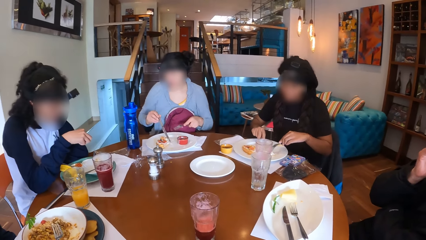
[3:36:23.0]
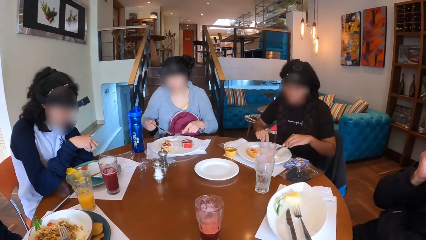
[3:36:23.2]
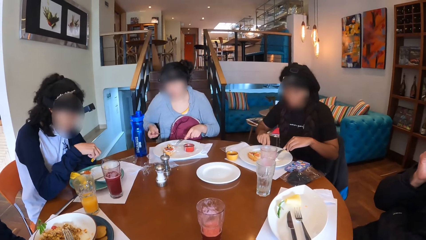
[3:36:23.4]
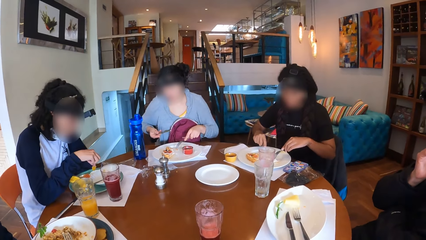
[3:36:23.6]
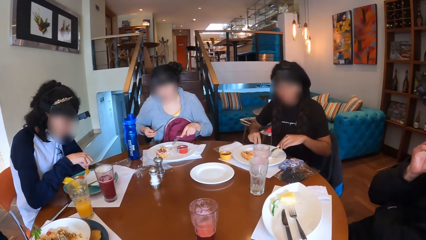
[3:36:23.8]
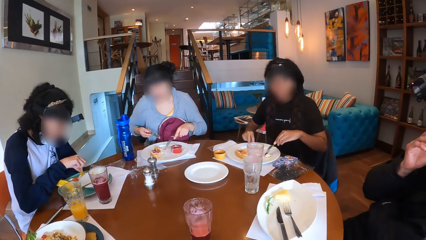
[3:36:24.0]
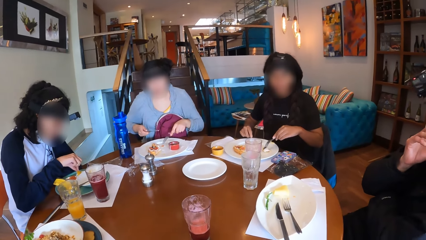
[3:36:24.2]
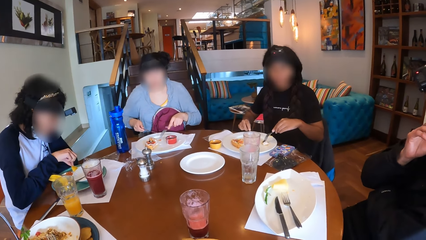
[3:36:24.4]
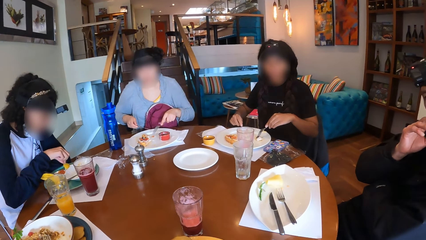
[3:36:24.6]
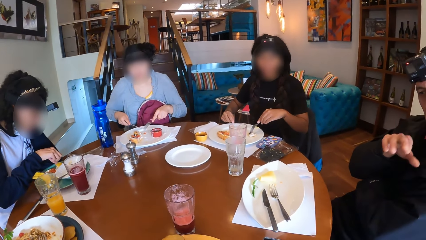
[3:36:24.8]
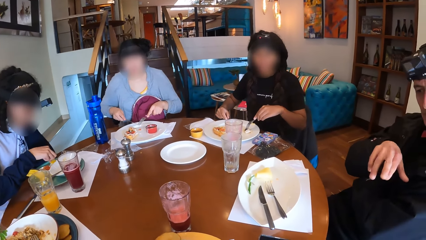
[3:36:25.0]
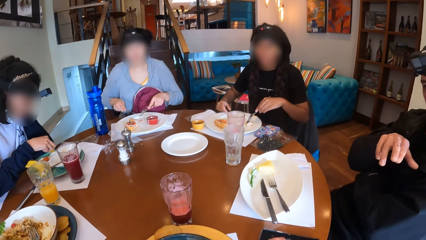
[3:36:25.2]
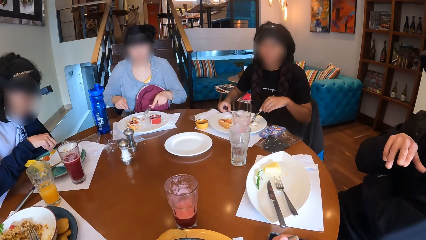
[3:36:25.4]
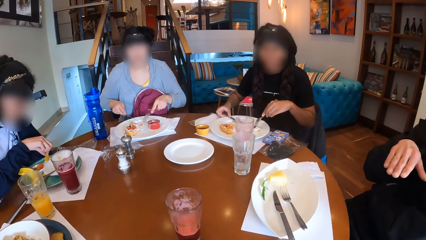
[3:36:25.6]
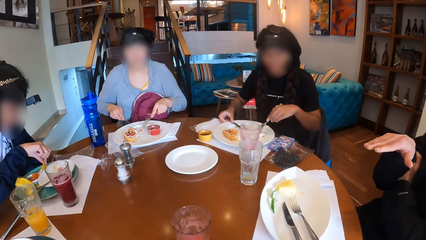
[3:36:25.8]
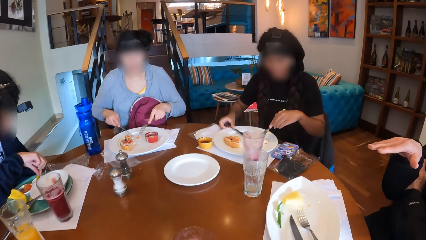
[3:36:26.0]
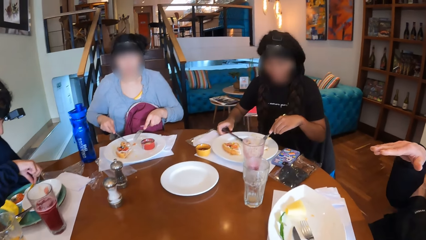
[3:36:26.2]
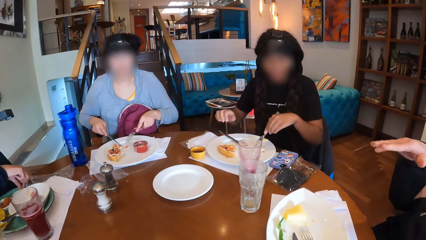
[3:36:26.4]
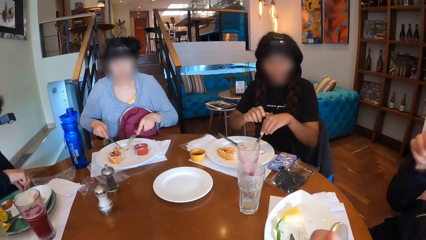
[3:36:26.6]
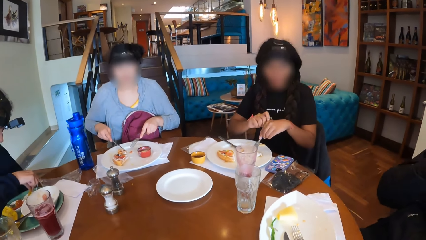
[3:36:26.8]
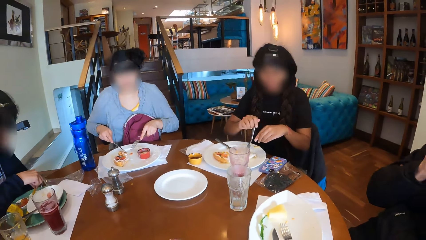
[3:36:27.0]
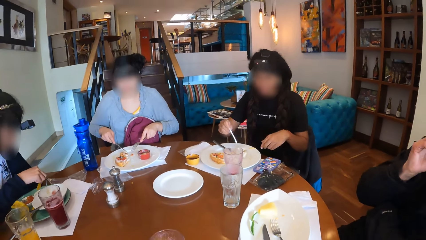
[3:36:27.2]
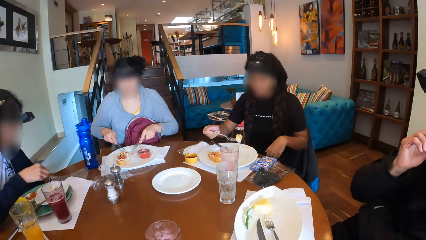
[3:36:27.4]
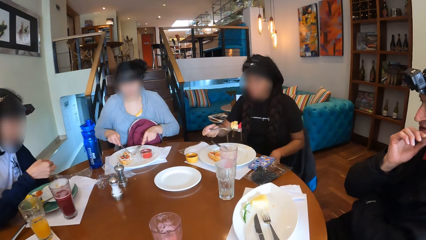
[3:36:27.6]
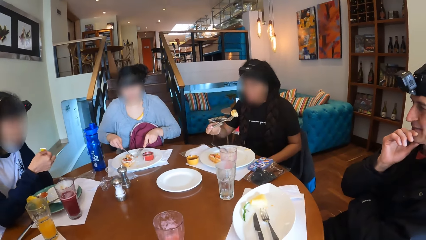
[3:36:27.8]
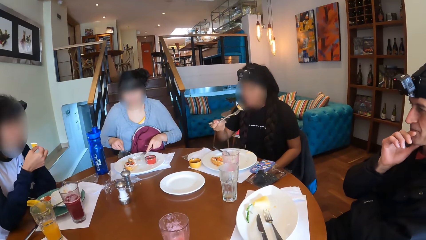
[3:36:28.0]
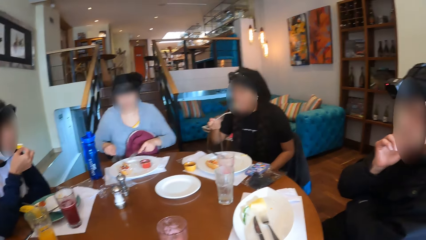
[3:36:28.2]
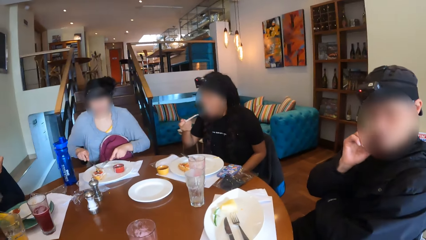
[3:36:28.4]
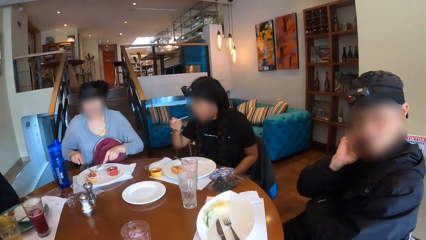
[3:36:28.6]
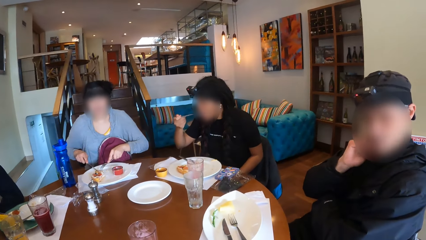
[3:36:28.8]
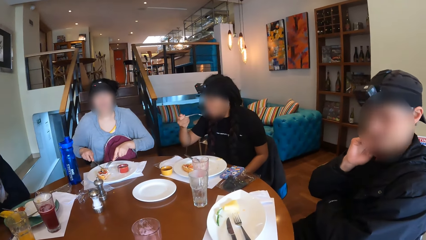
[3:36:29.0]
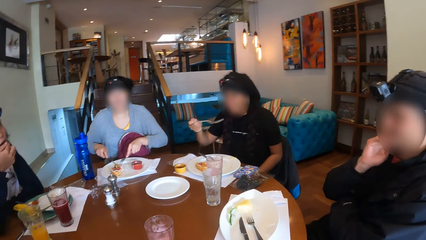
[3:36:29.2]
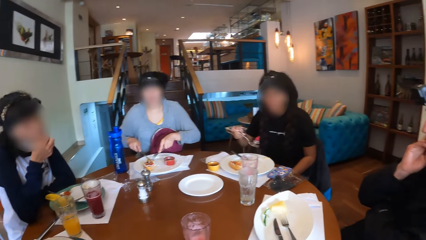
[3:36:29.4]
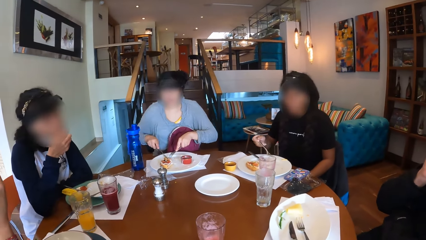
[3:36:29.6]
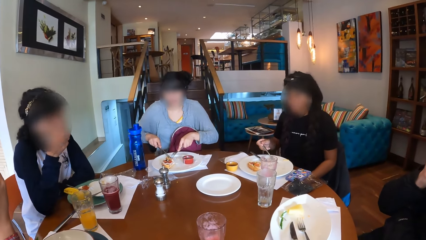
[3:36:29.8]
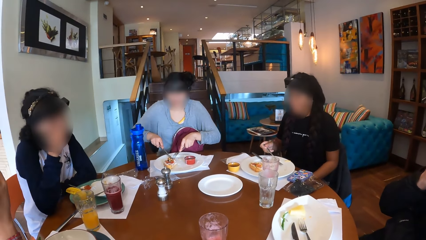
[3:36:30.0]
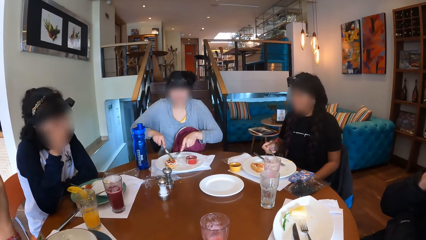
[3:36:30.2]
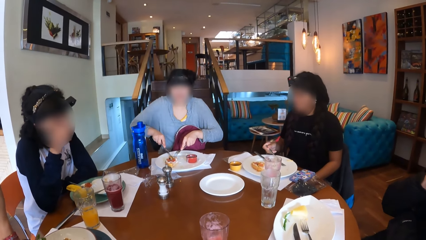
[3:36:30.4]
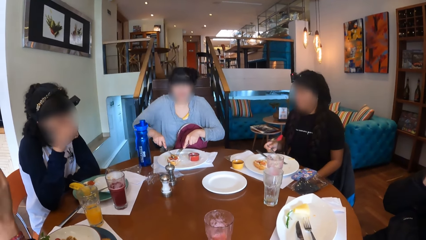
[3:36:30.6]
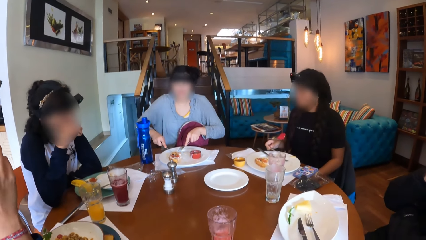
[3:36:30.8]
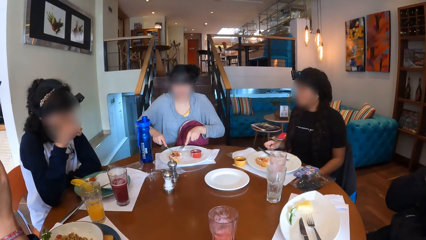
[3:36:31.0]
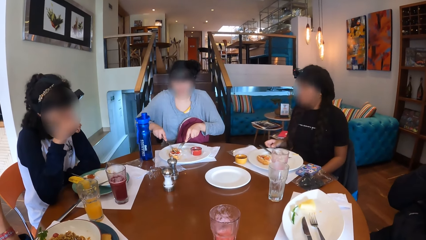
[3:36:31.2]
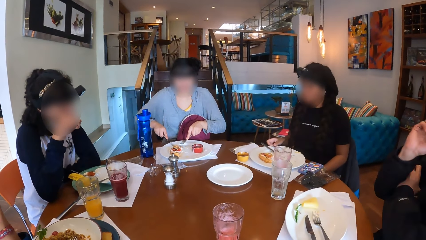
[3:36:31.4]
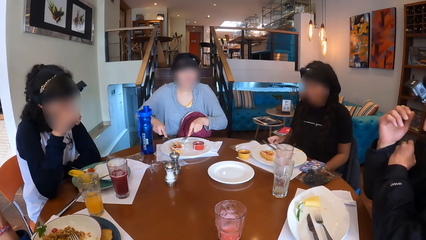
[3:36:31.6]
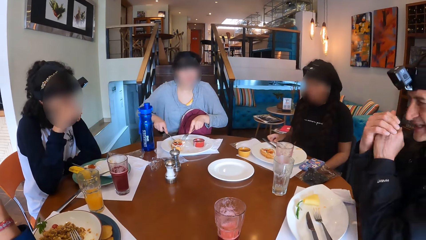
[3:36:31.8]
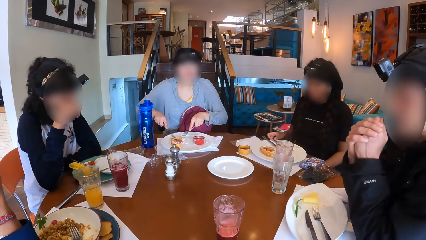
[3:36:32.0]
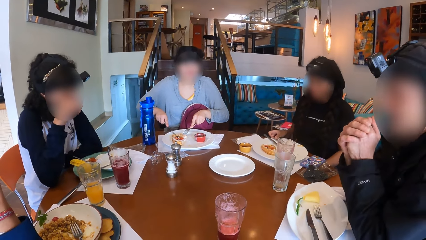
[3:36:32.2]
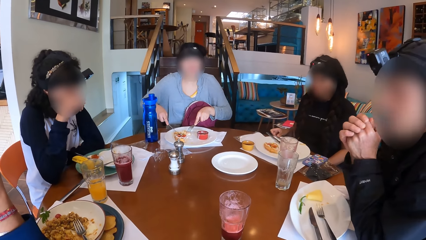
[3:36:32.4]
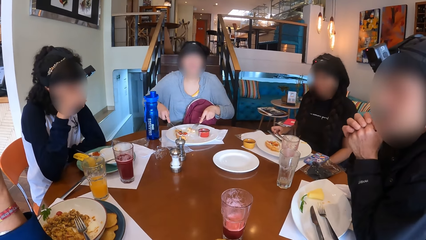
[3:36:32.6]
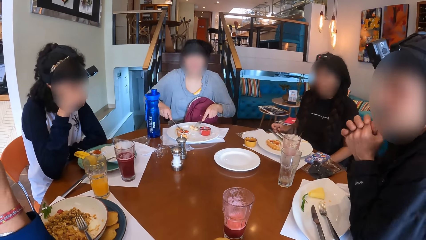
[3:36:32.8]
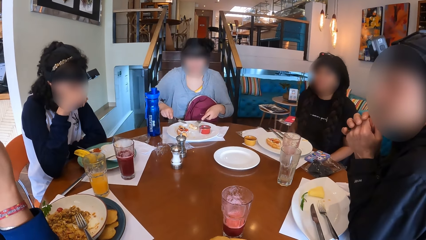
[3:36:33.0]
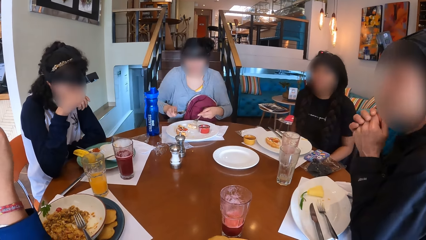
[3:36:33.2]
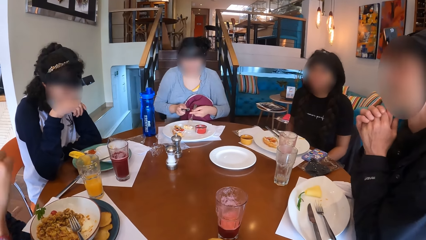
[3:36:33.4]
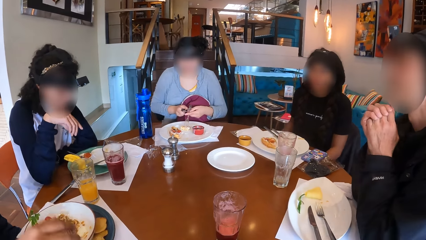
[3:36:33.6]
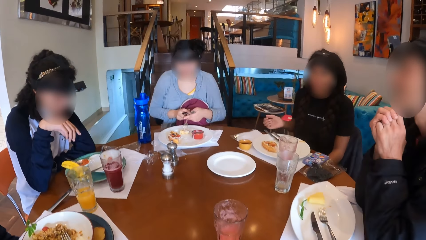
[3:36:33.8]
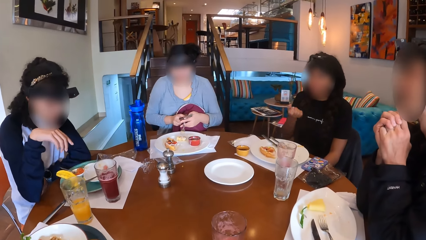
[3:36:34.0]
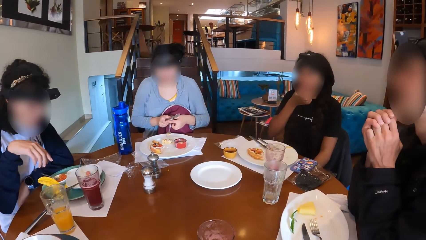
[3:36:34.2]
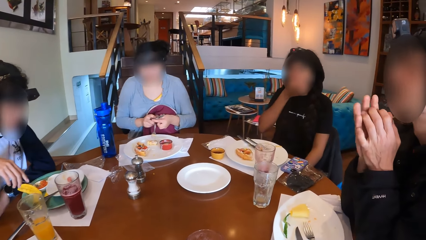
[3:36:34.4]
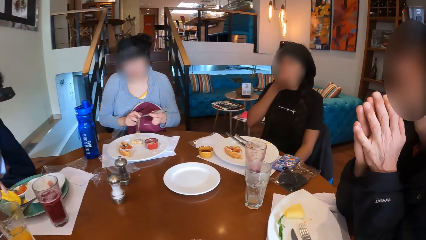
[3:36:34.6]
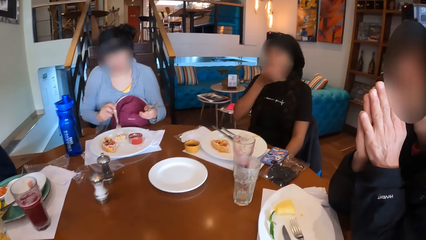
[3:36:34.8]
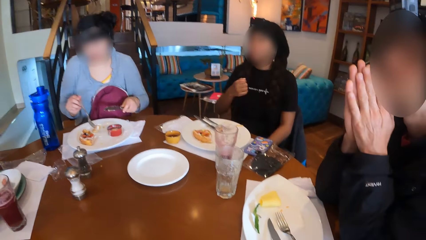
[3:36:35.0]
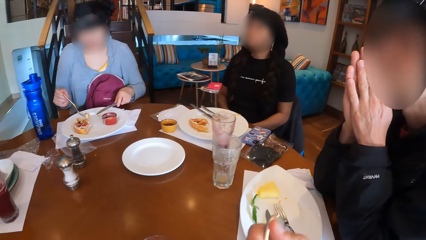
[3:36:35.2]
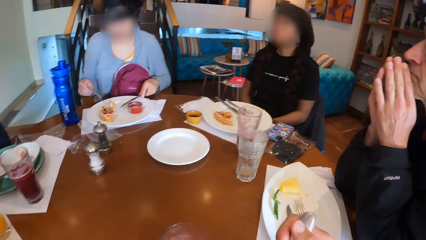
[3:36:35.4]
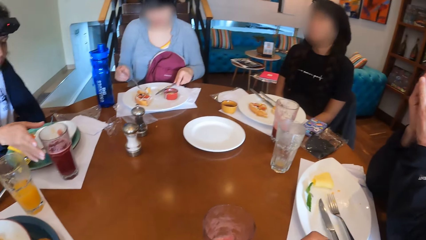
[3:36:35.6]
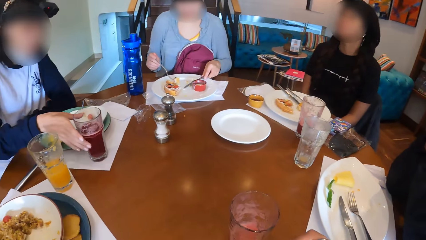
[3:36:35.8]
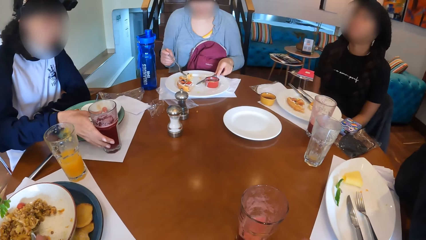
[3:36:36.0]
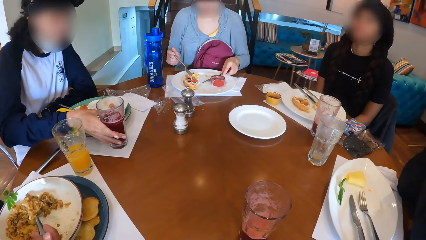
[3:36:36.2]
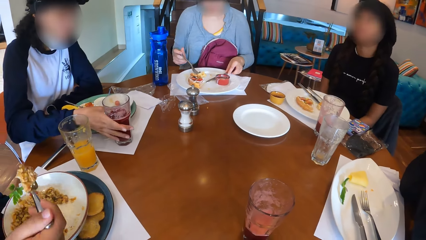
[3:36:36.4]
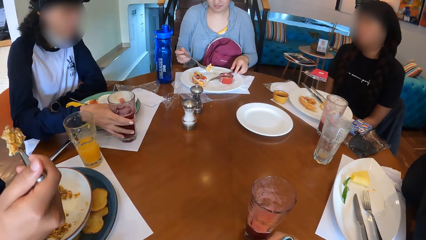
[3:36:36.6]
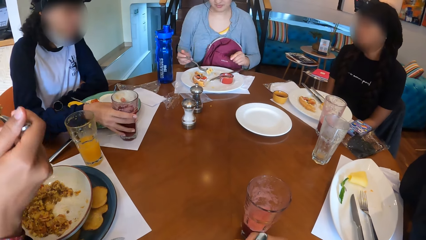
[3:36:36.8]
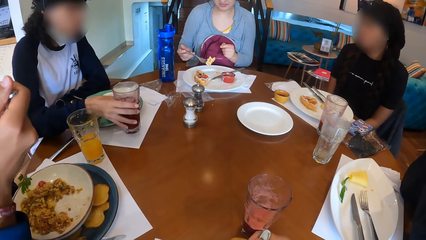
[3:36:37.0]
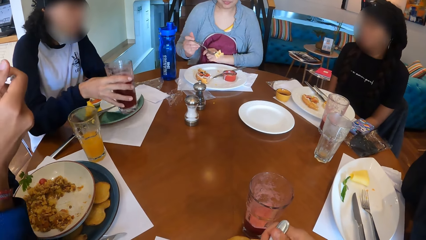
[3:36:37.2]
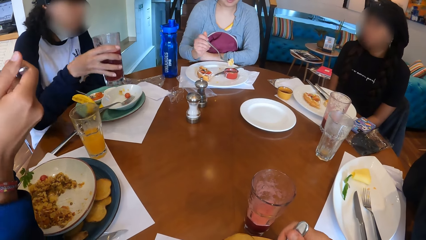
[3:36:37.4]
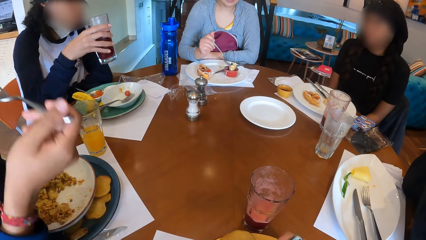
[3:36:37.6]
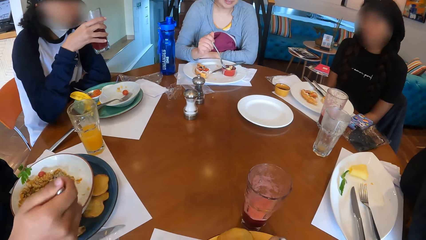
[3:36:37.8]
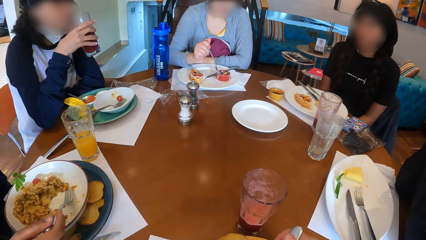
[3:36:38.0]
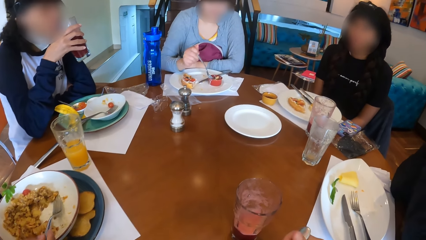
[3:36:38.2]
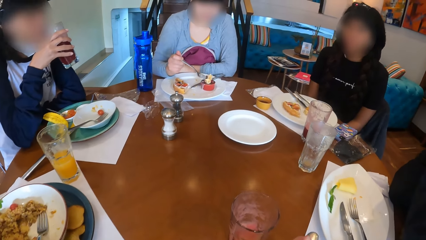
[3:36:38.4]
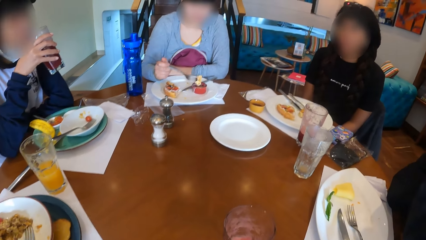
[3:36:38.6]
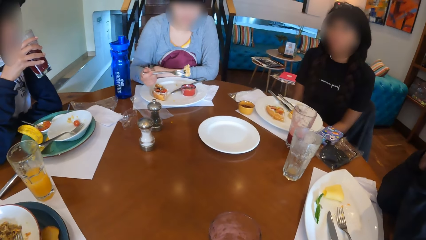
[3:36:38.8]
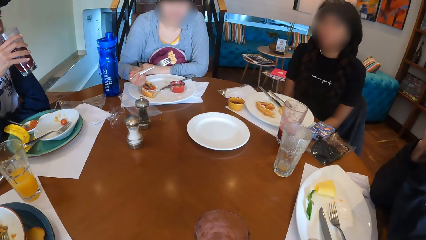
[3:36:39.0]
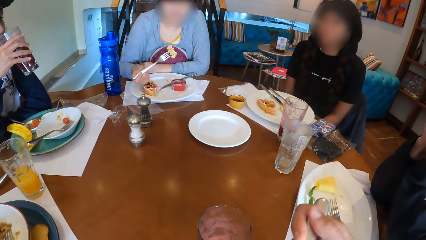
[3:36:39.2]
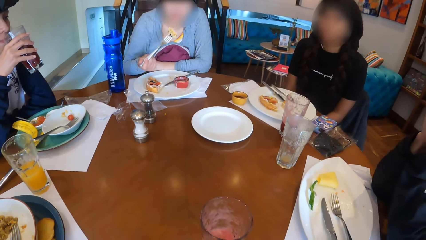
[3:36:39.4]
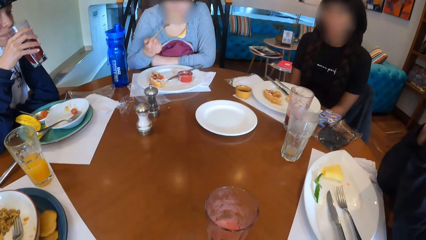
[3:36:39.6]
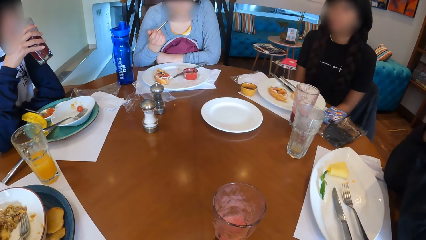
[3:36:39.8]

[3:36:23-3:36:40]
A woman cuts the waffle on the plate on the table with the knife in her right hand. A man gestures. The woman drops the knife on the plate on the table with her right hand. The woman passes the fork to her right hand and eats the waffle in the plate on the table with the fork in her right hand. Another woman holds the waffles on the plate on the table with the fork in her left hand. The first woman drops the fork on the plate on the table with her right hand. The second woman cuts the waffles on the plate on the table with the knife in her right hand. Another man places both elbows on the table. The second woman passes the knife to her left hand, passes the fork to her right hand, and drops the knife on the plate on the table with her left hand. A third man eats some rice on the plate in the tray on the table with the fork in his right hand. A third woman picks up a glass of lemonade on the table with her right hand. The second woman eats the waffle on the plate on the table with the fork in her right hand. The camera wearer eats some rice in the plate on the tray on the table with the fork in her right hand. The third man drops the fork on the plate on the tray on the table with his right hand. The third woman drinks from the glass.
